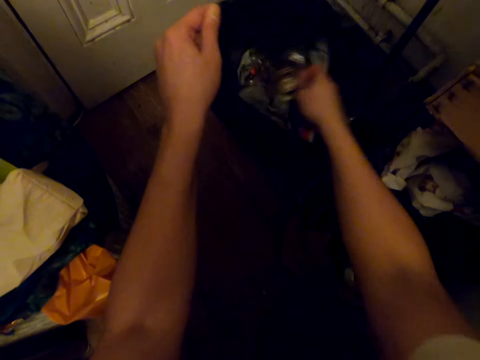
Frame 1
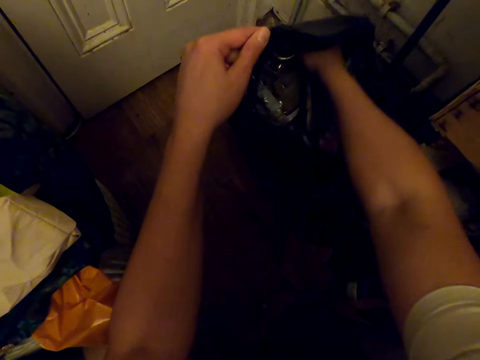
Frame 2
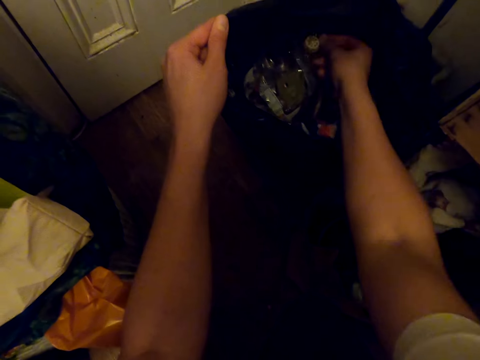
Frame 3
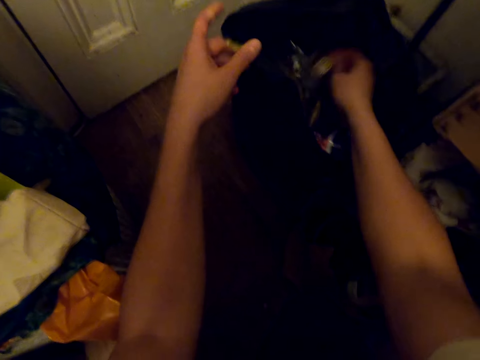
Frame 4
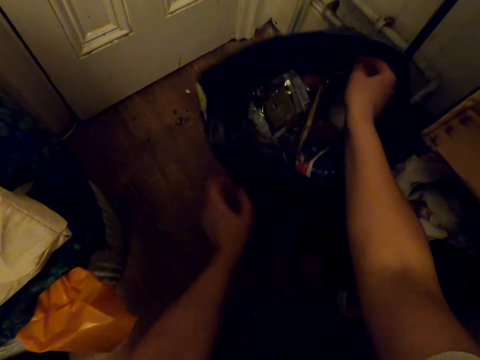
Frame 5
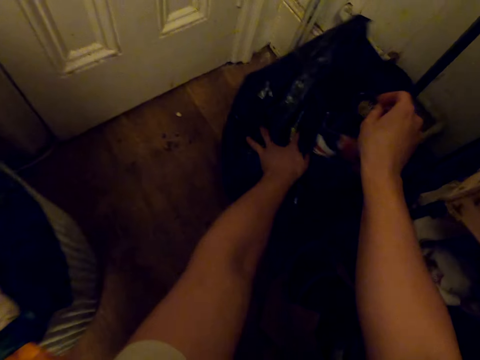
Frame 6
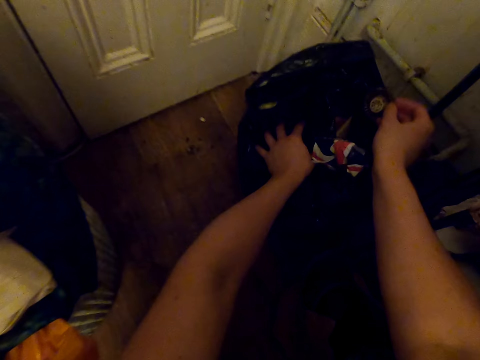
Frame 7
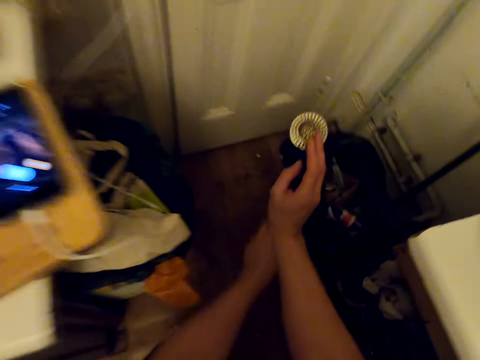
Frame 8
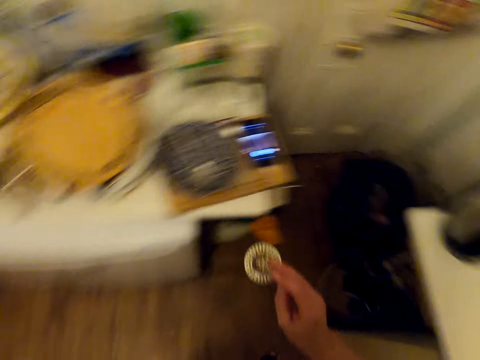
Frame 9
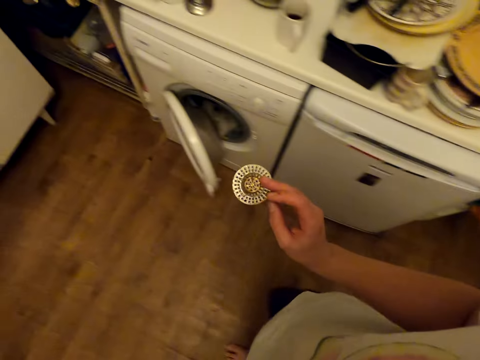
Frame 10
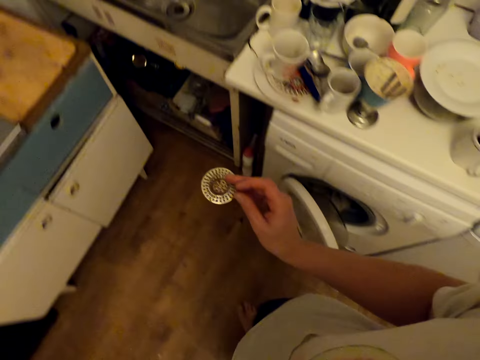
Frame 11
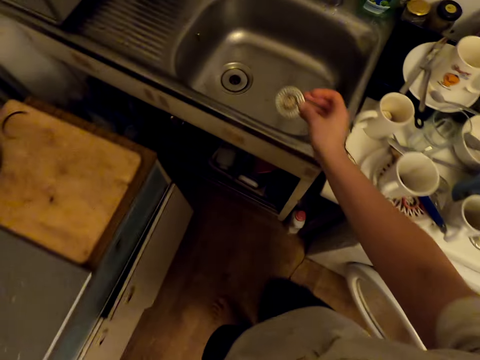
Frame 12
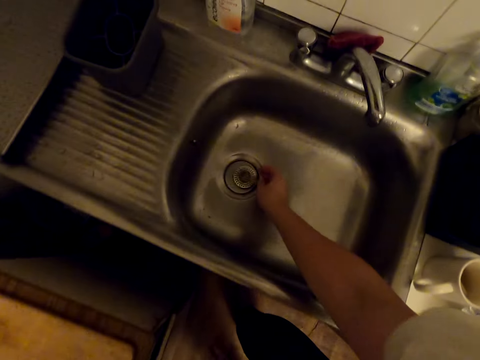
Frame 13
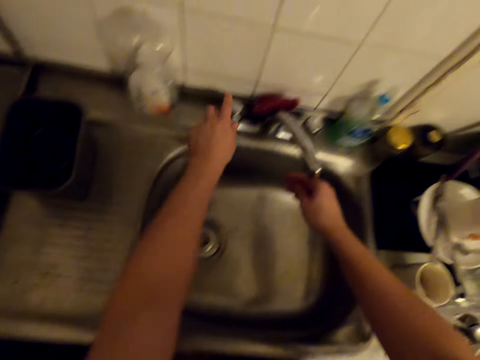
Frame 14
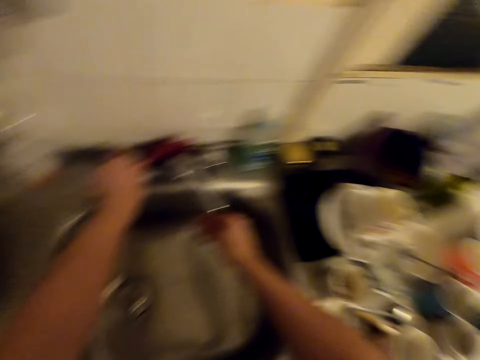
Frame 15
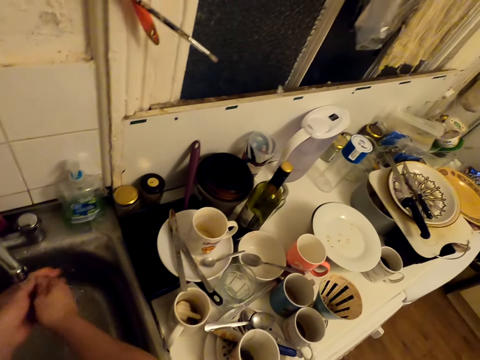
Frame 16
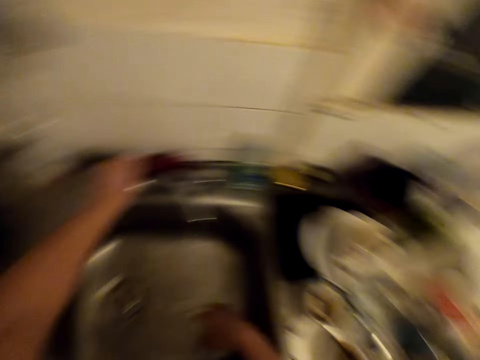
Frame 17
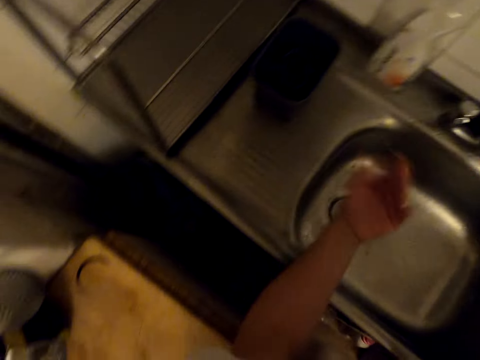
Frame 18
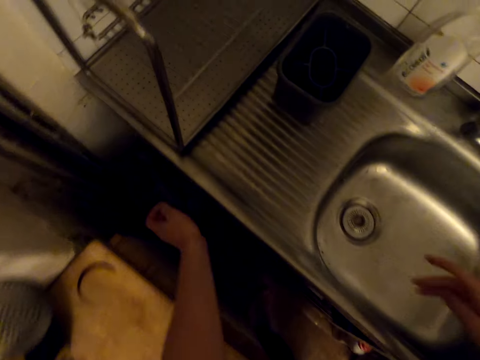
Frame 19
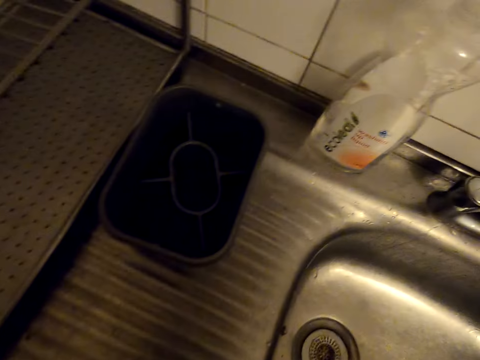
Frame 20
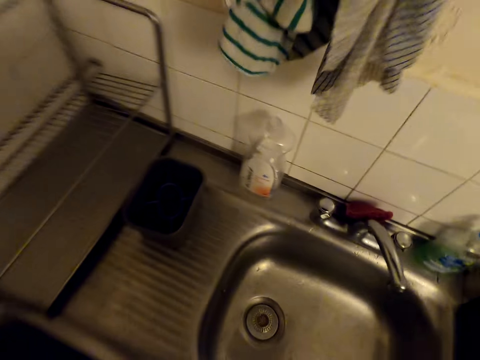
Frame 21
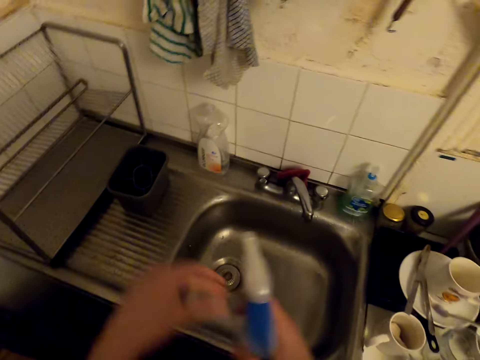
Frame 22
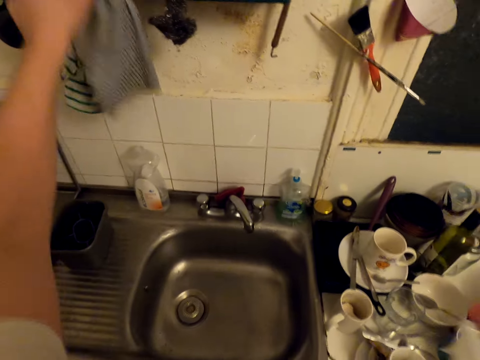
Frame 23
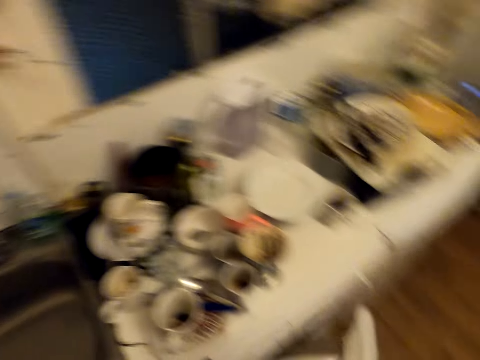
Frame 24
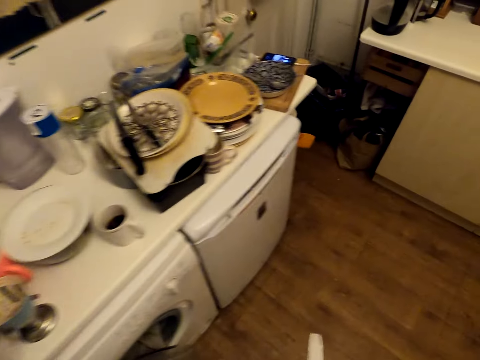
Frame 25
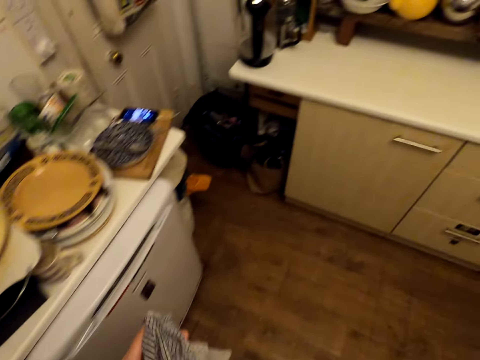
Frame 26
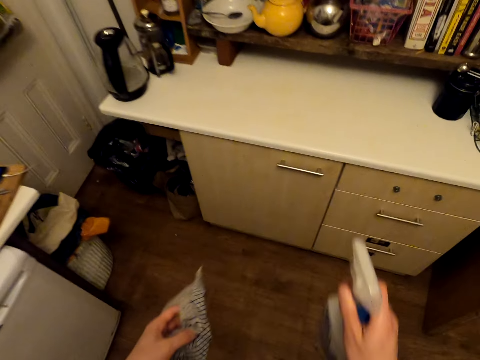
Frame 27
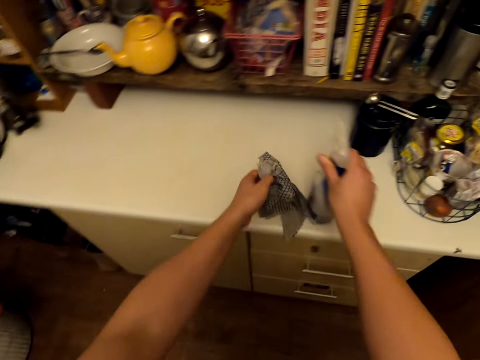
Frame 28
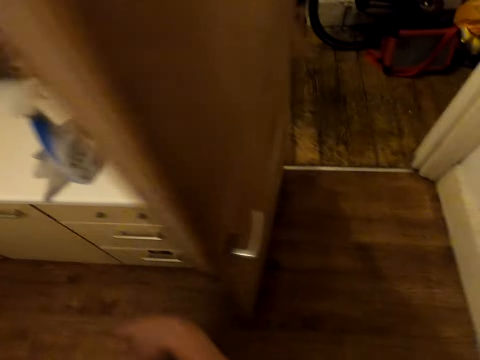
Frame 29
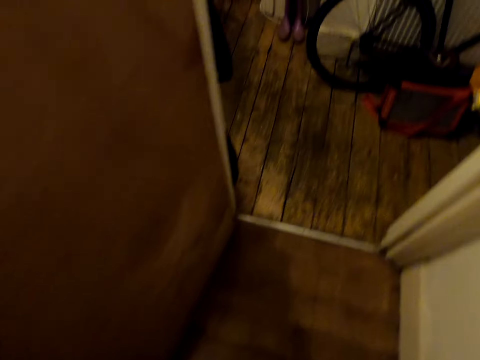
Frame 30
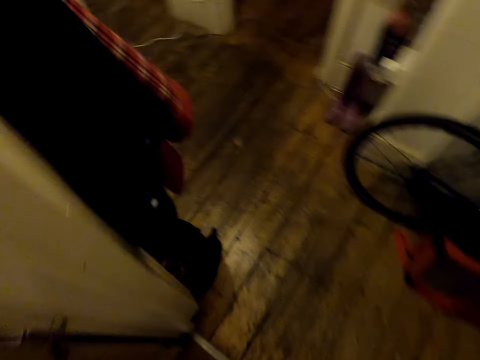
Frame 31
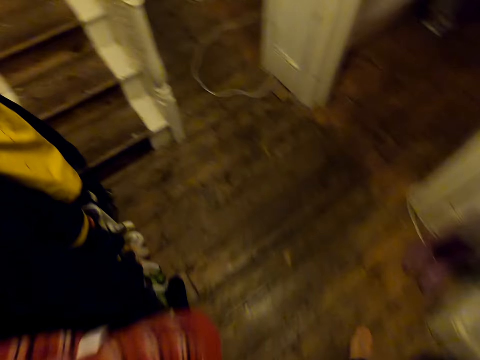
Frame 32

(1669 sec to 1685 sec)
The camera wearer presses and folds the trash bin paper. He walks around. He places the sink crevice on the sink. He turns on the kitchen tap. He washes his hands in the sink. He turns off the tap. He picks a spray bottle under the sink. He takes a kitchen towel. He walks around. He walks around again. He places the kitchen towel and the spray bottle on the table.

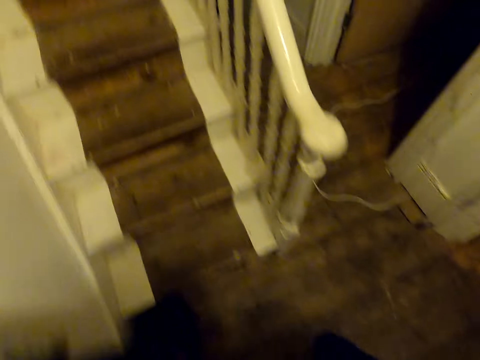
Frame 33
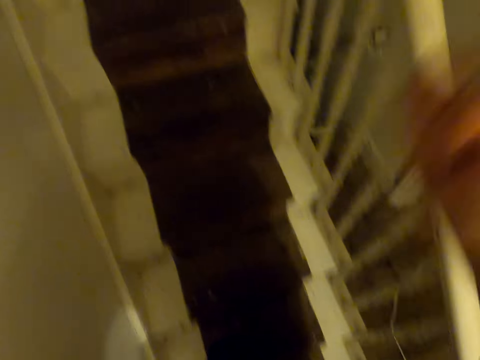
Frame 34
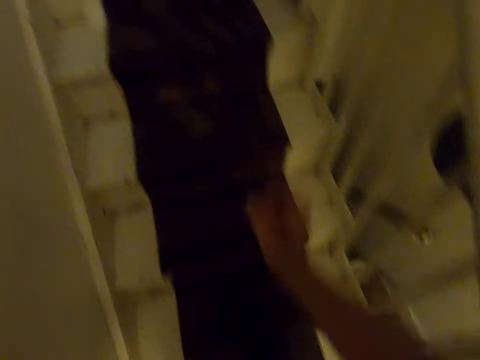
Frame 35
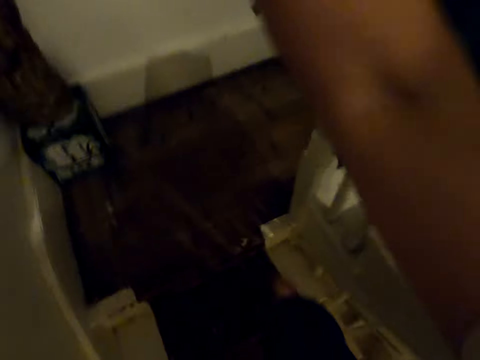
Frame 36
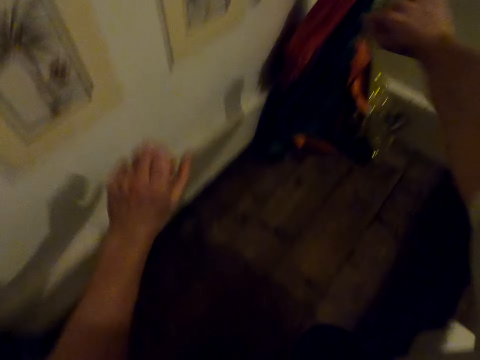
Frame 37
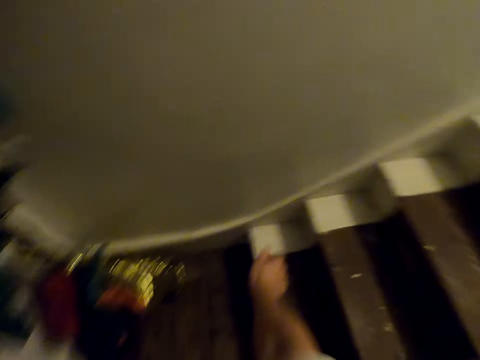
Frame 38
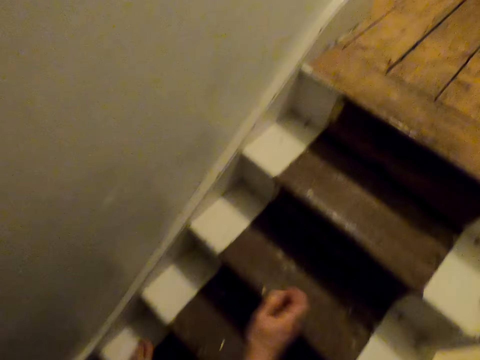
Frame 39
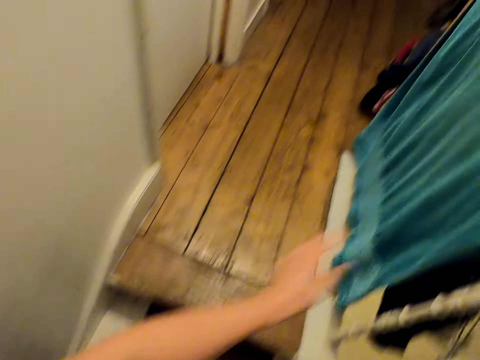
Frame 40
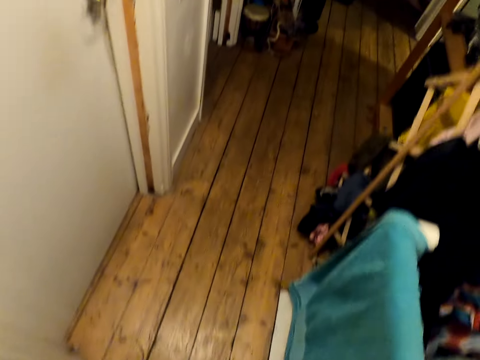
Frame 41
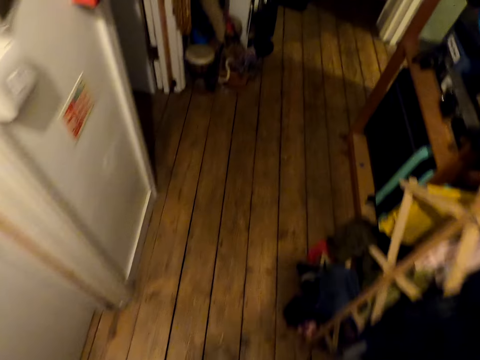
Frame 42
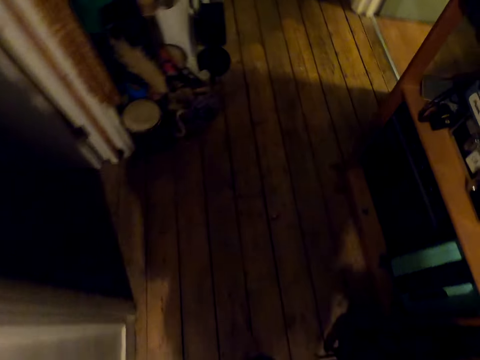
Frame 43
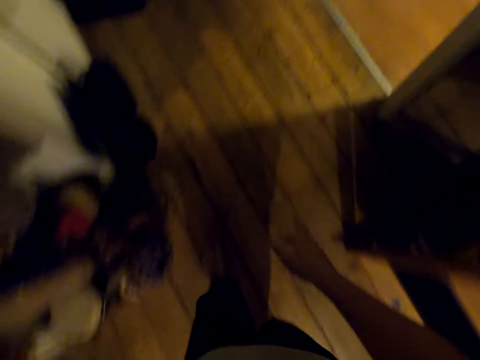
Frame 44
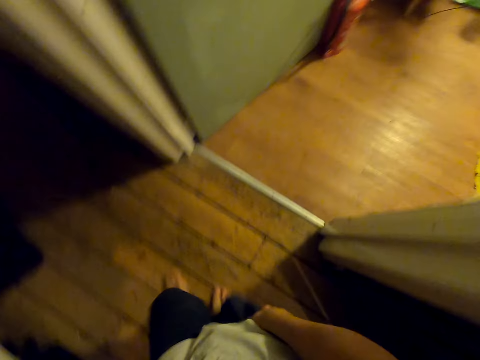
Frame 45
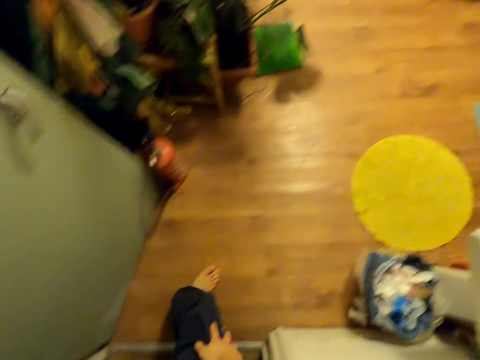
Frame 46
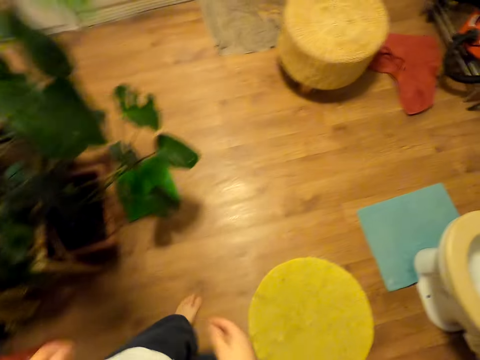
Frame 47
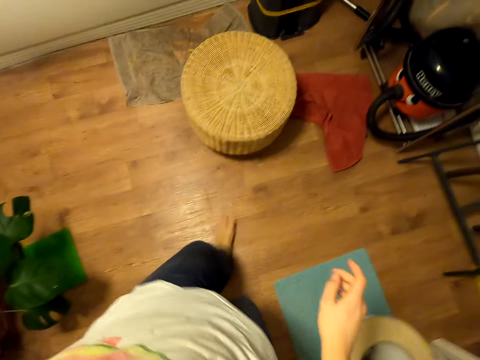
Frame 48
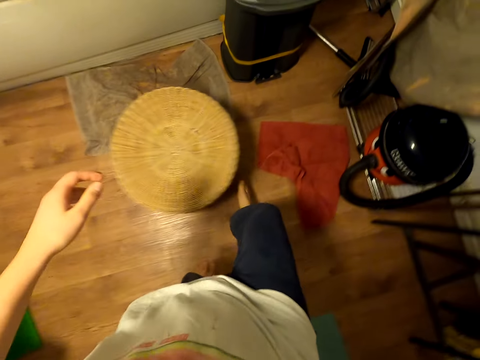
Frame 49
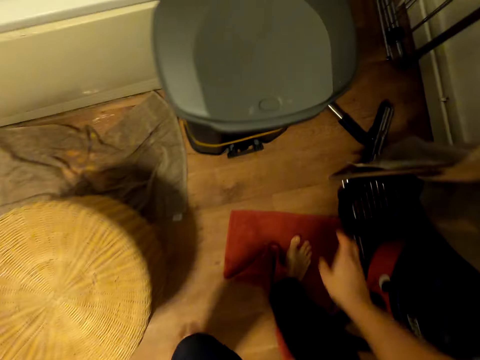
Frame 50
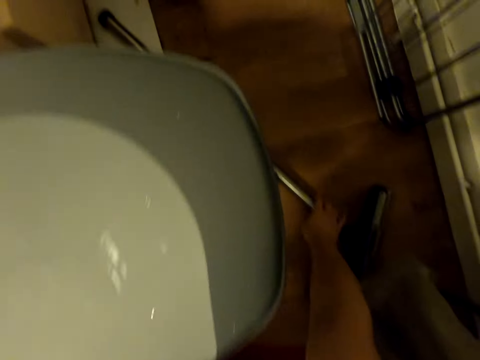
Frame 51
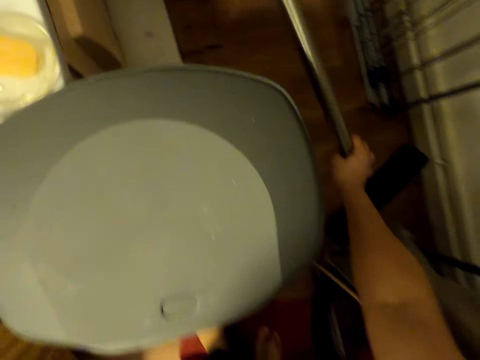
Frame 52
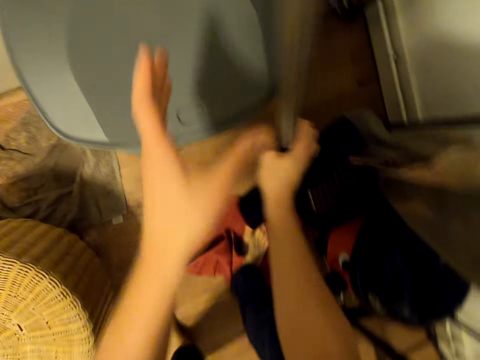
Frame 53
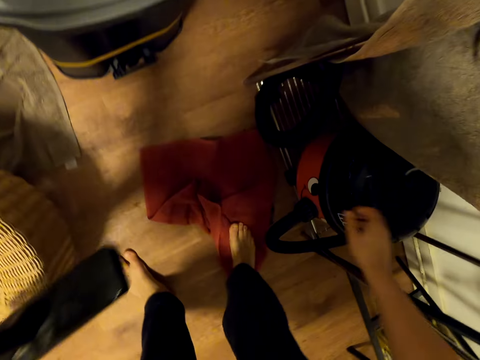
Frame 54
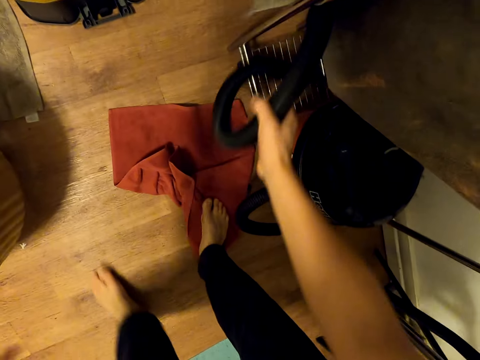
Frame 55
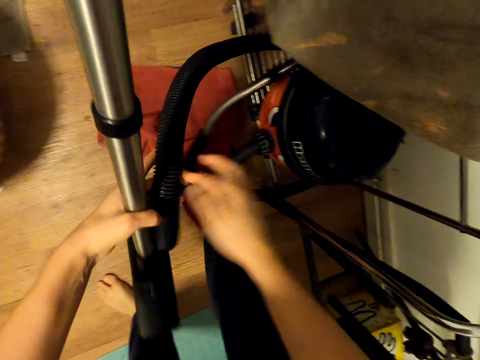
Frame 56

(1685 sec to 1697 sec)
The camera wearer climbs up the stairs. They walk around. They move a stool on the floor. They pick a vacuum cleaner machine from the floor.
